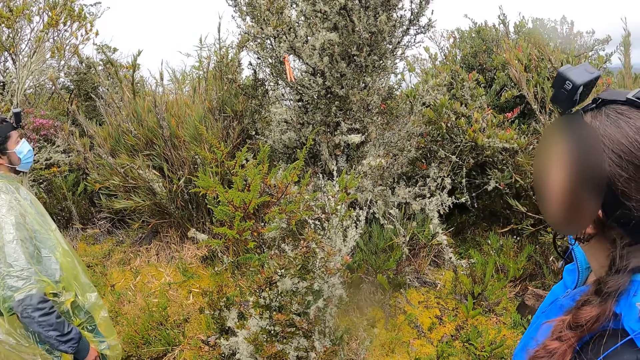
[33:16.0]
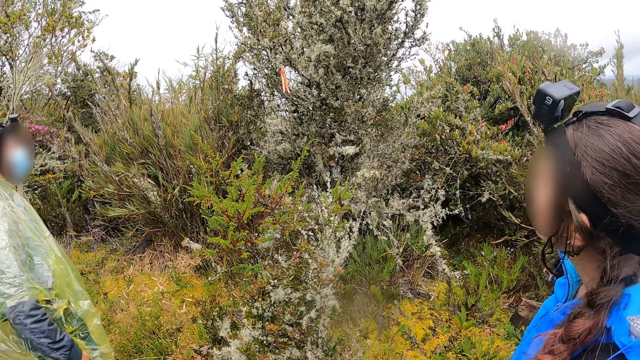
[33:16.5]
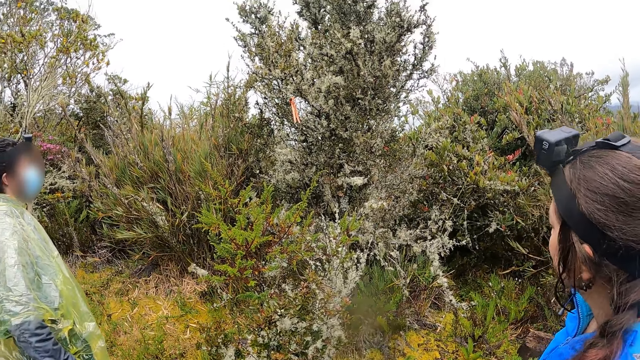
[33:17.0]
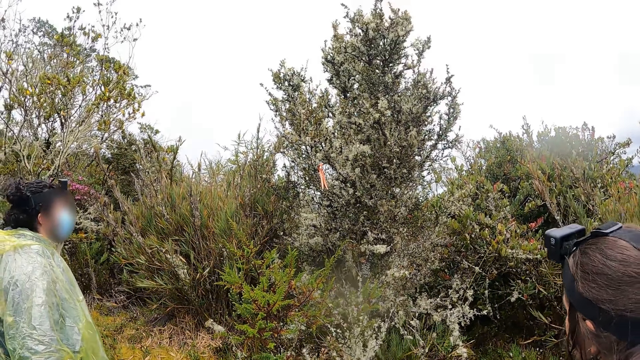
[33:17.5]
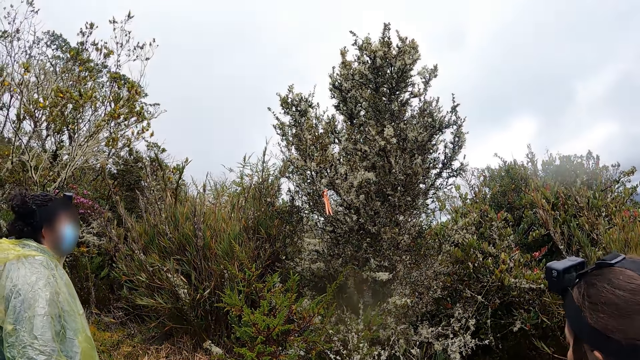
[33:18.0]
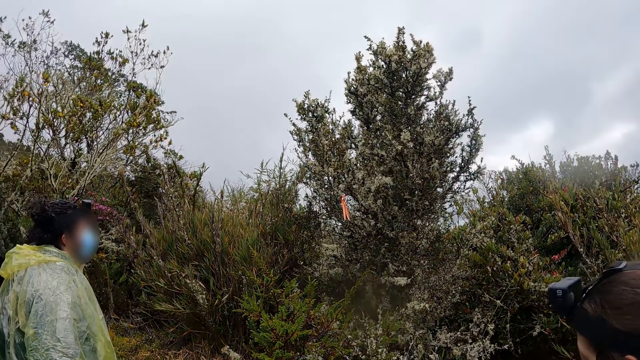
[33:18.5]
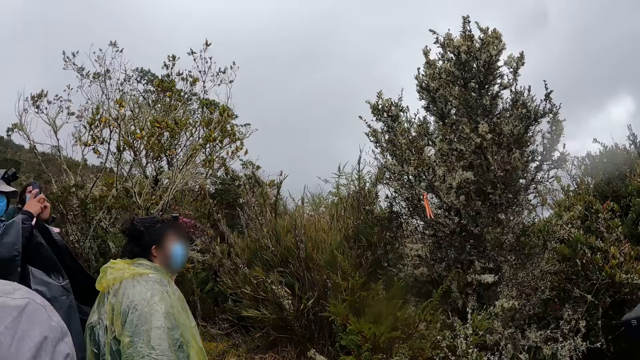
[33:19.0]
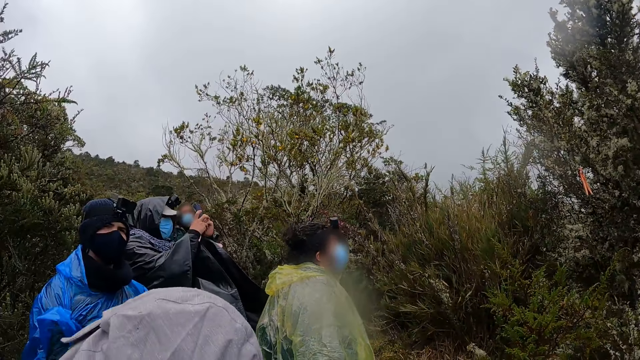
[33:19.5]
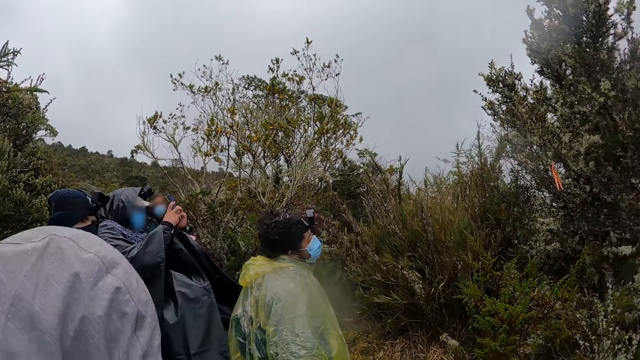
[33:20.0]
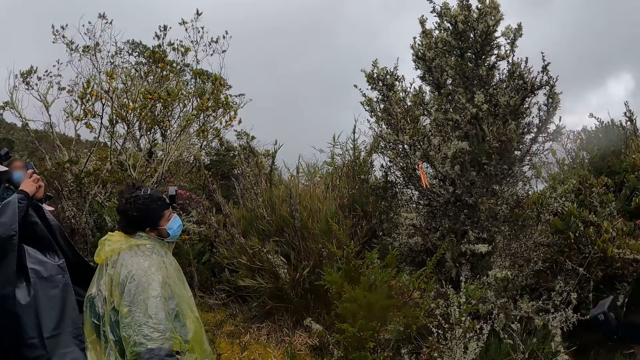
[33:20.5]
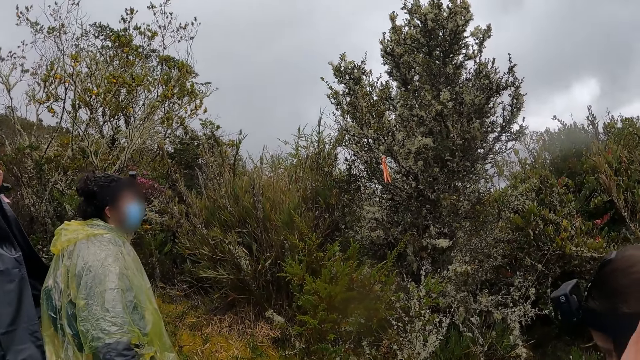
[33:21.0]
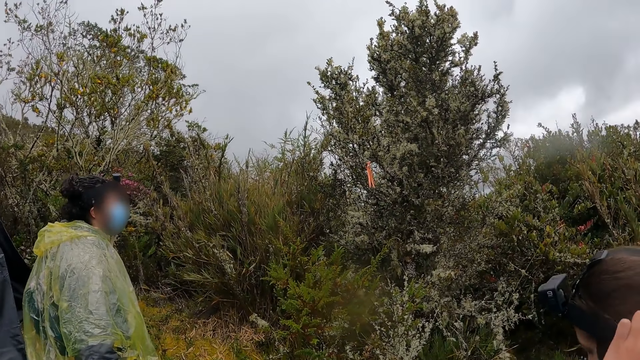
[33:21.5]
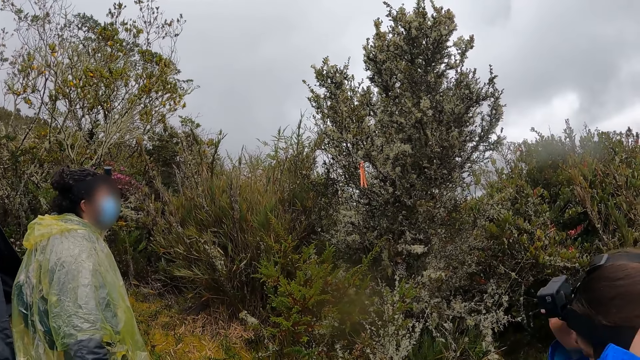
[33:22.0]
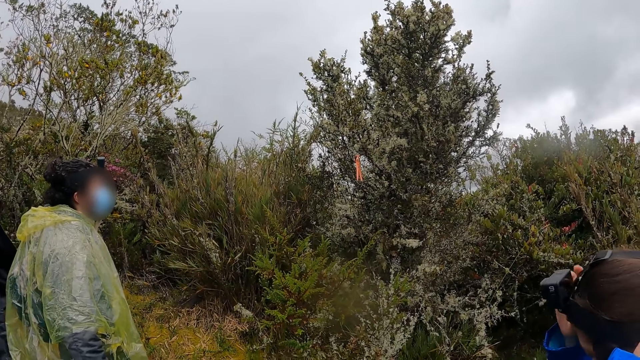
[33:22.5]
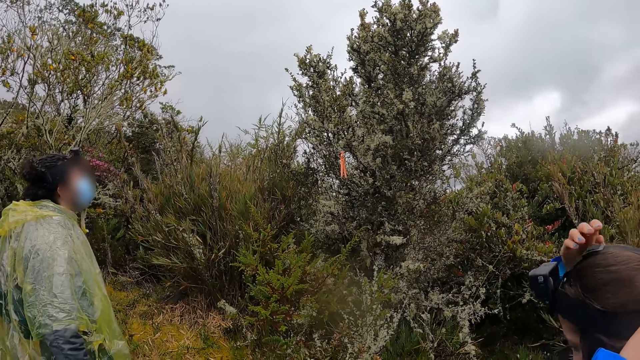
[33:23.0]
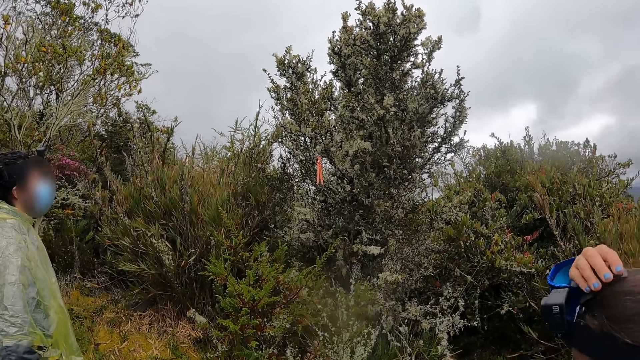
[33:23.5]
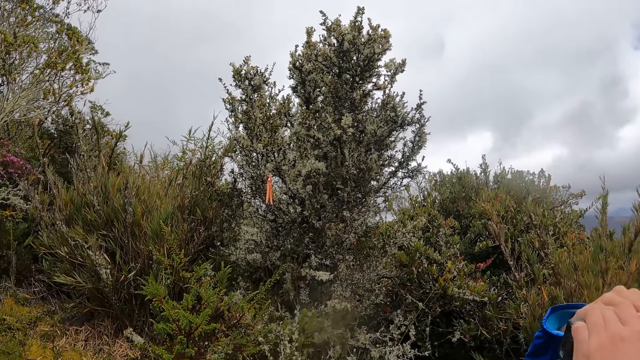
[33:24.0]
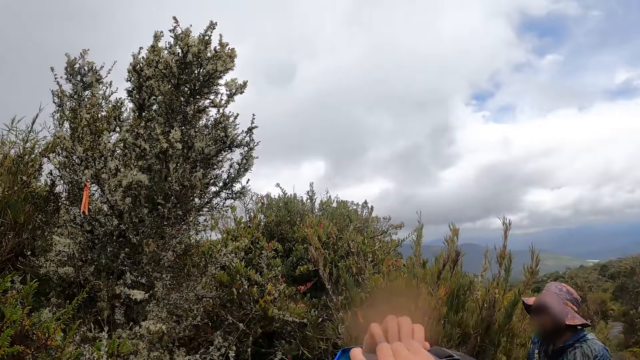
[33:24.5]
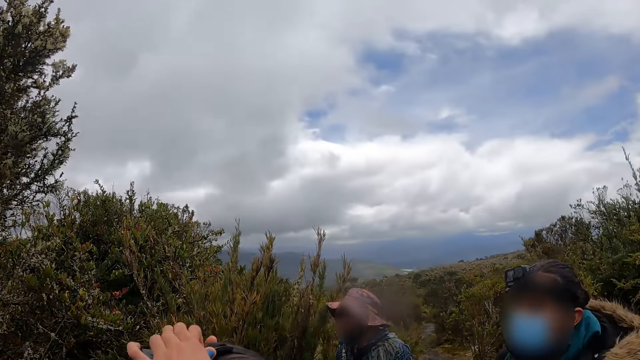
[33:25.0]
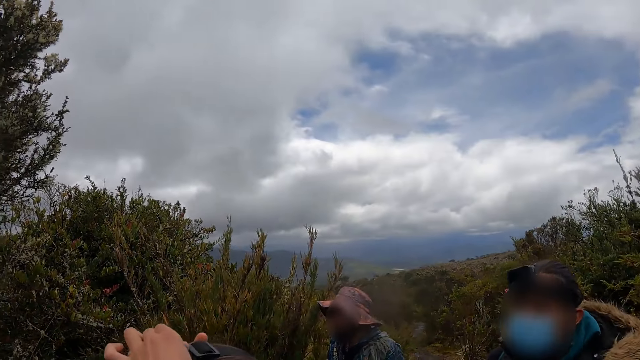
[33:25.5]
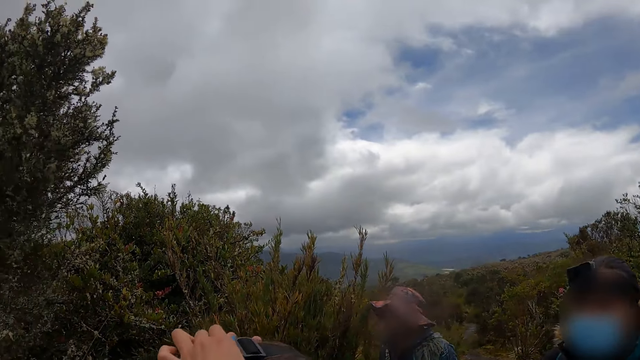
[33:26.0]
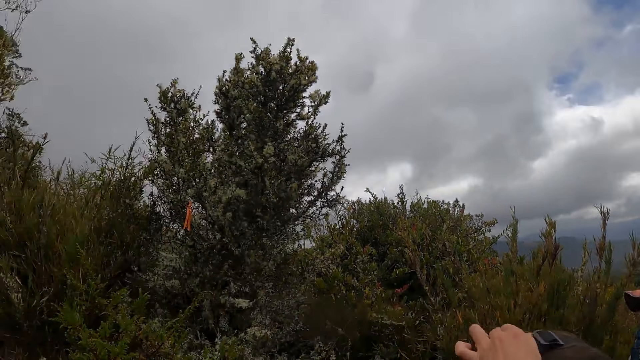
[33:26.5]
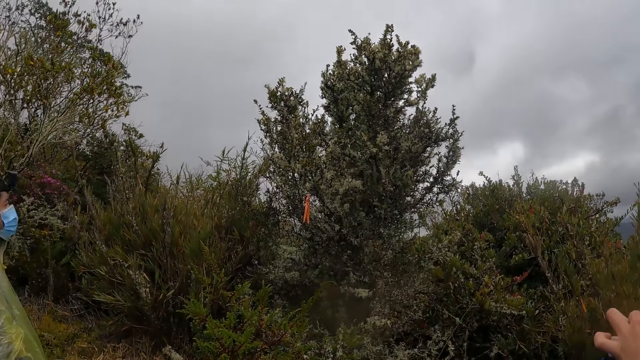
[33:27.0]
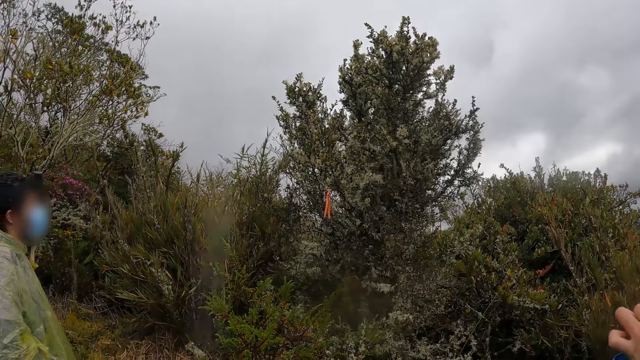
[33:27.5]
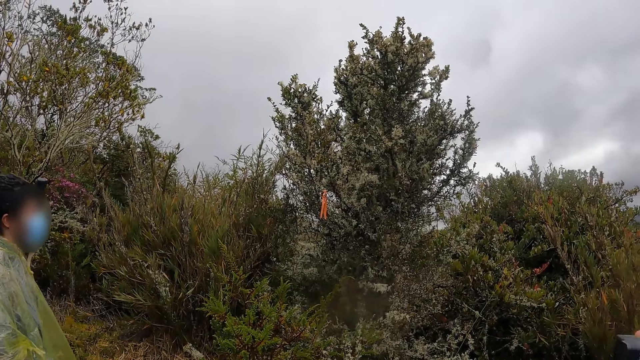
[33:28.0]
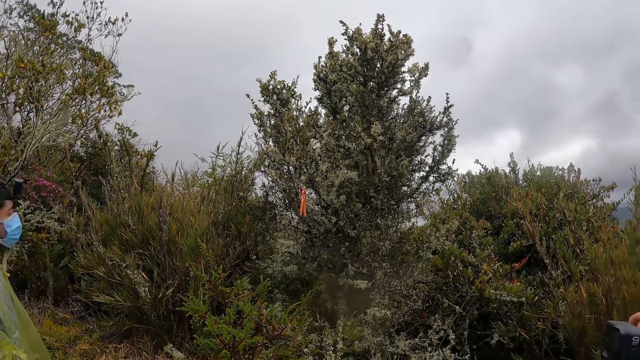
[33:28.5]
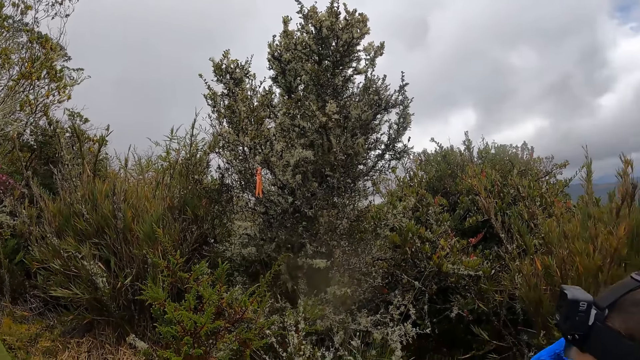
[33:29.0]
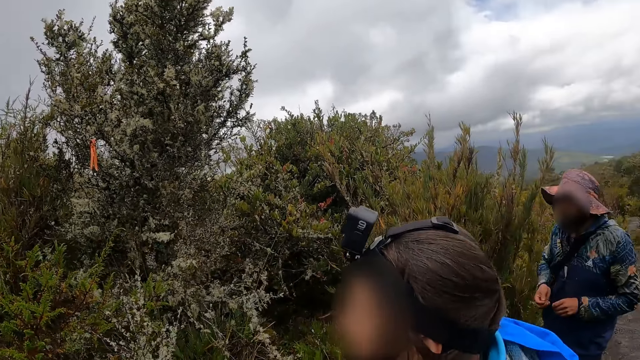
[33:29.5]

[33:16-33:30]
A man takes a photo with a phone in his hands. A person looks around. A woman adjusts a camera on her head with her hands. The camera wearer looks around.

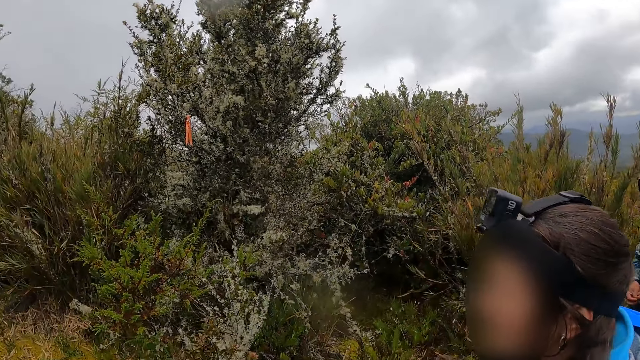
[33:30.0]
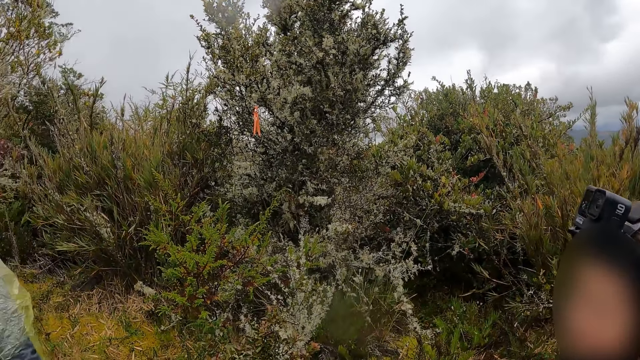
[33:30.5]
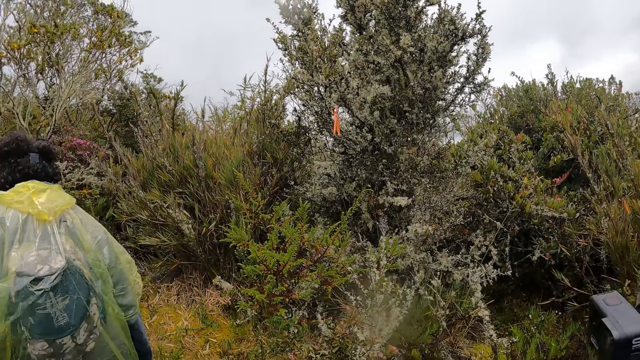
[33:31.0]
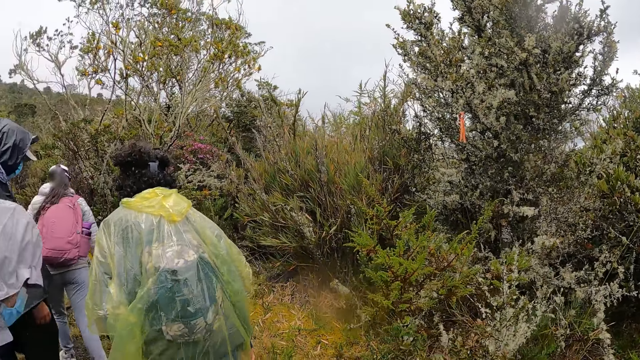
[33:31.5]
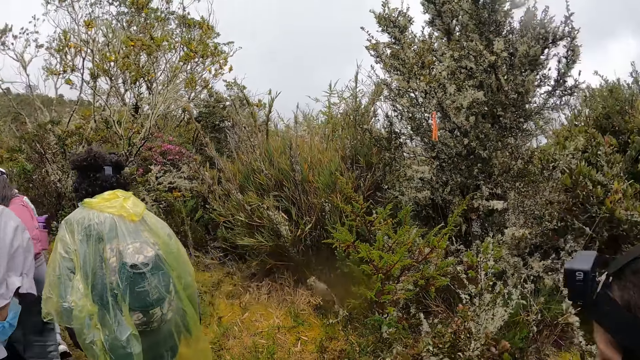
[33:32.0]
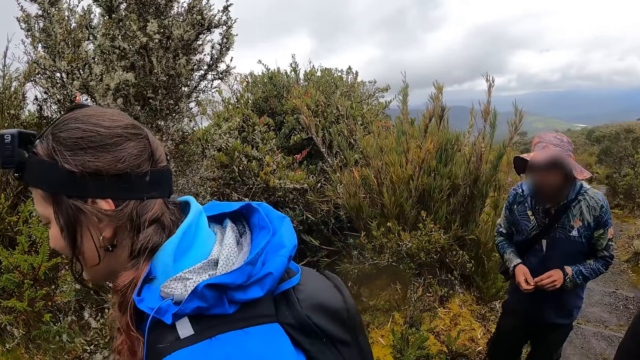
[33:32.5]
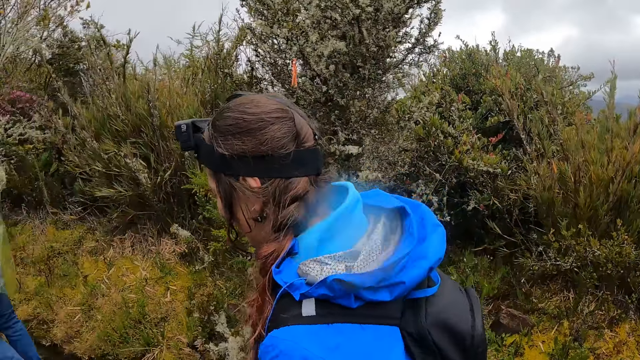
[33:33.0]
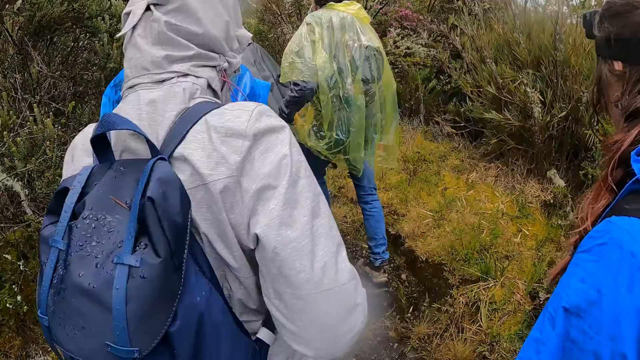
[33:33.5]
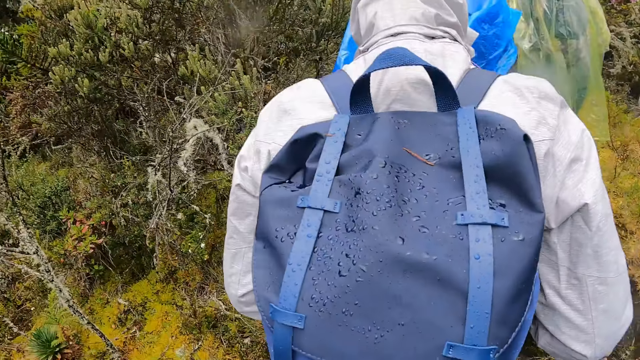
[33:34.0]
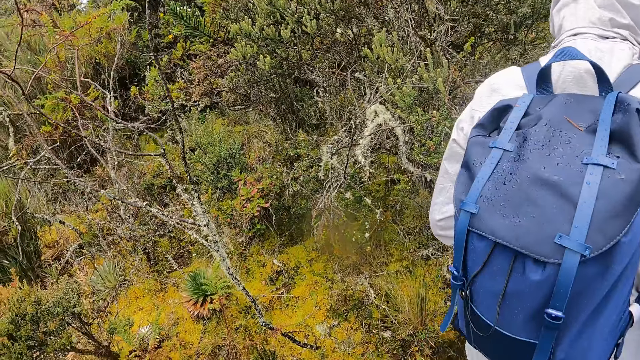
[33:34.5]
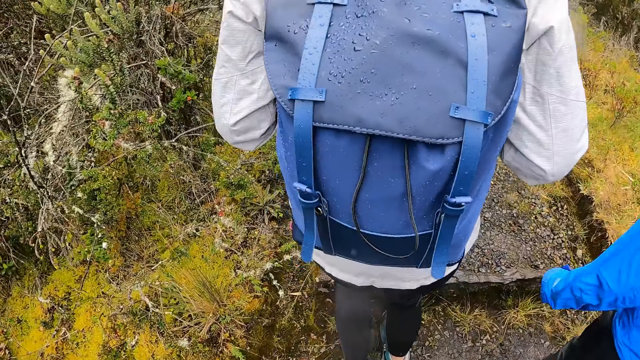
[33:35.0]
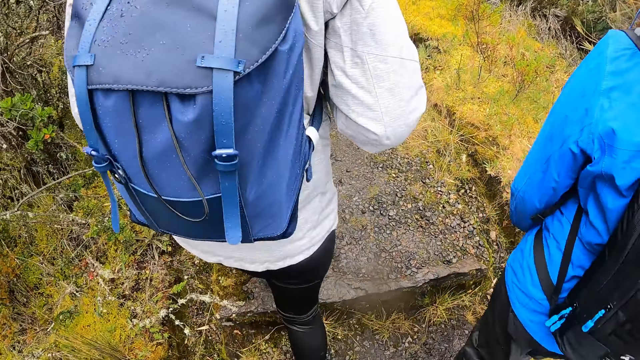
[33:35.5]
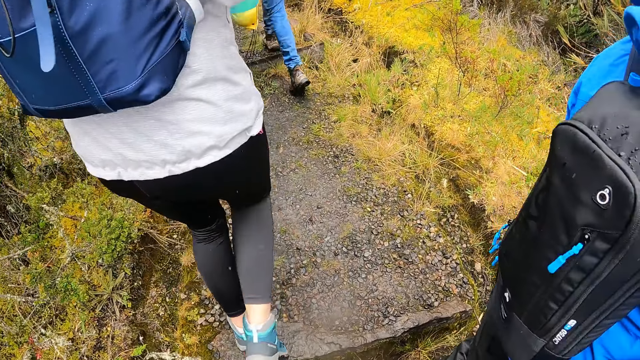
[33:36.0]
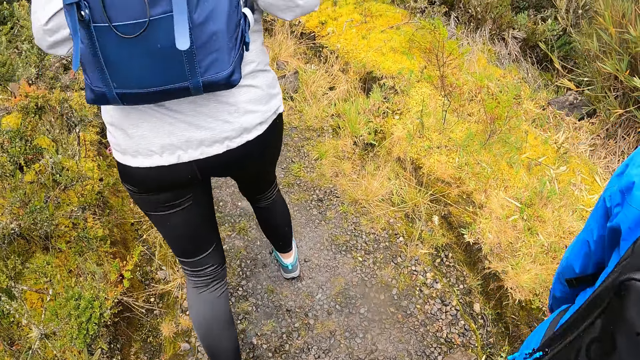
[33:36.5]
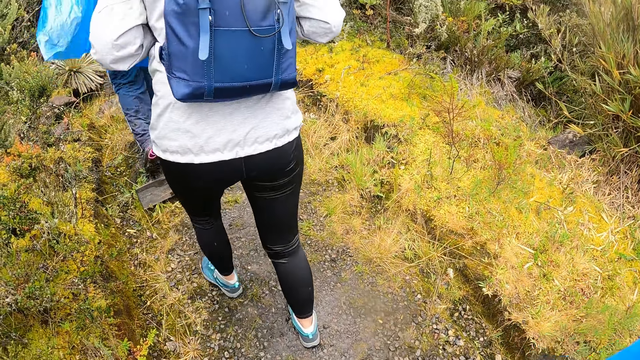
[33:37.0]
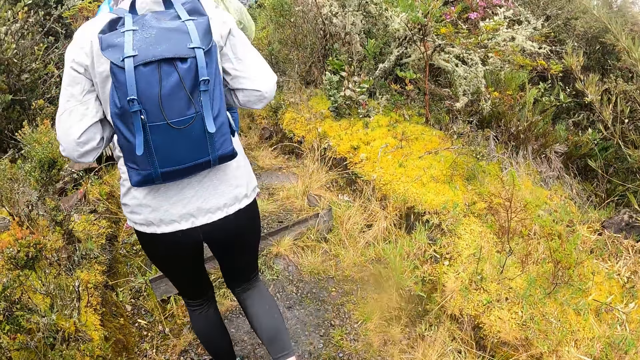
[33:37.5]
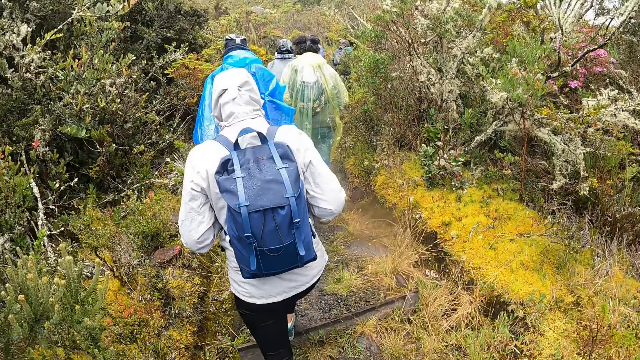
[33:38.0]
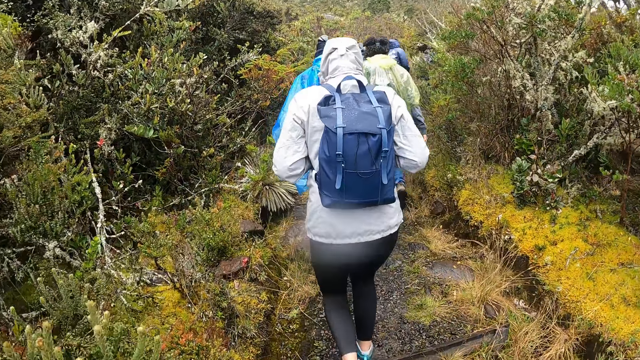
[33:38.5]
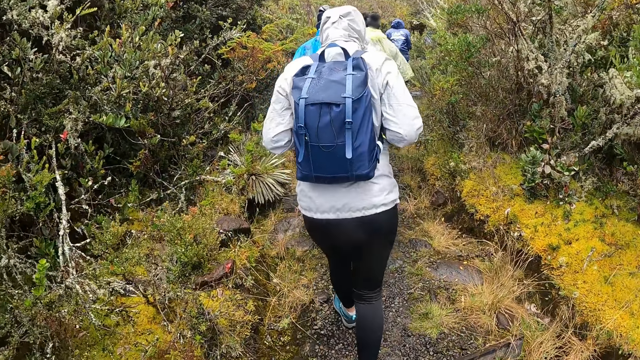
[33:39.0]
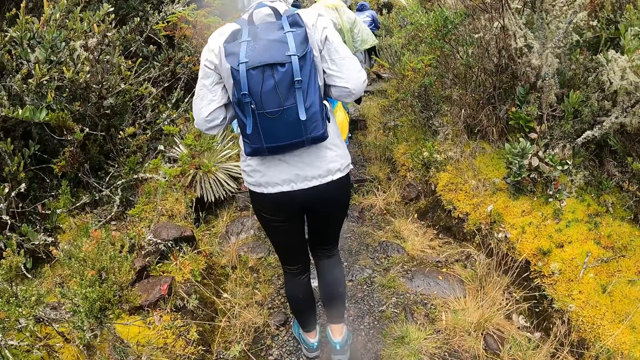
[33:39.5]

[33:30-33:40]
The camera wearer takes a hike with five people. They climb up the hill with the group of people. A person hikes on the mountain with another person.
